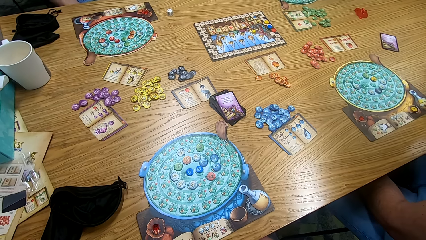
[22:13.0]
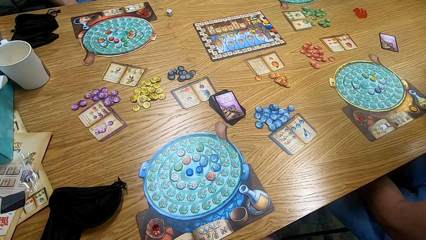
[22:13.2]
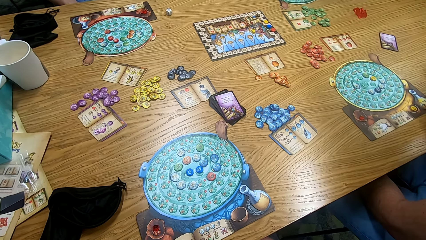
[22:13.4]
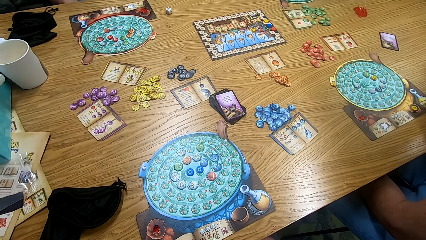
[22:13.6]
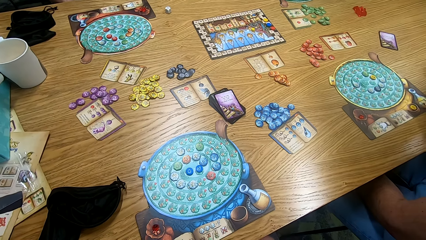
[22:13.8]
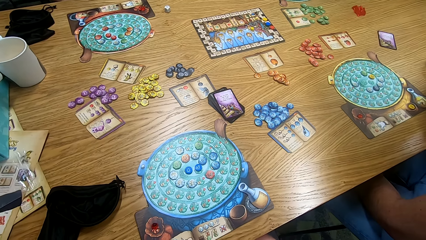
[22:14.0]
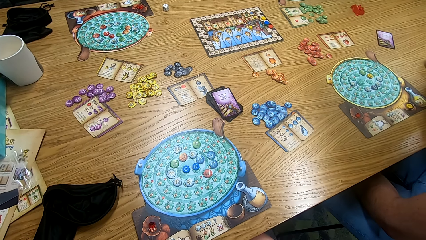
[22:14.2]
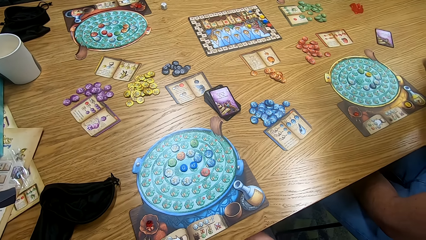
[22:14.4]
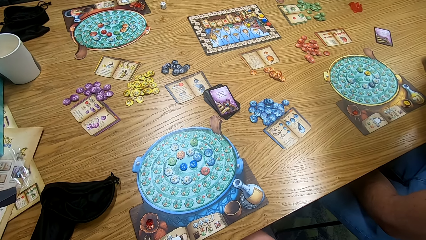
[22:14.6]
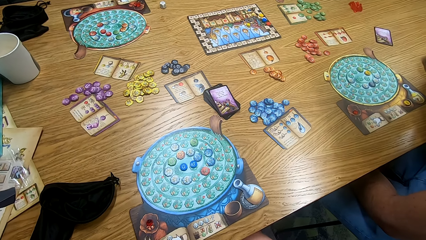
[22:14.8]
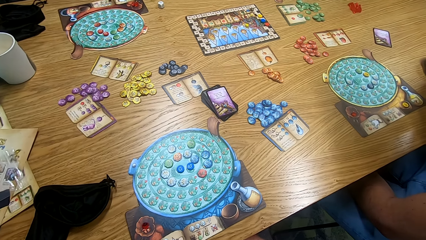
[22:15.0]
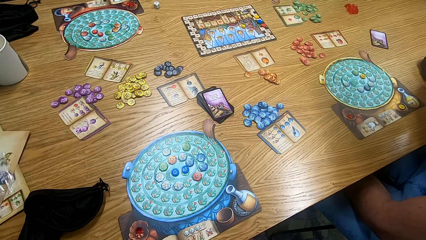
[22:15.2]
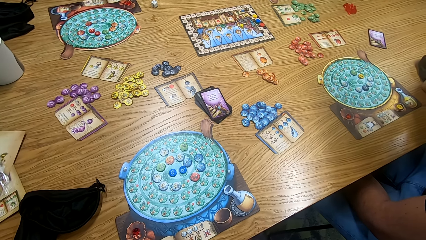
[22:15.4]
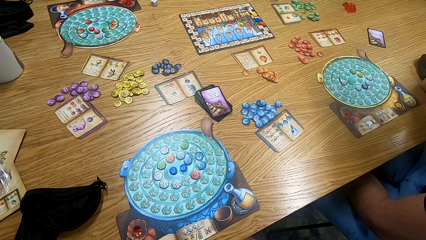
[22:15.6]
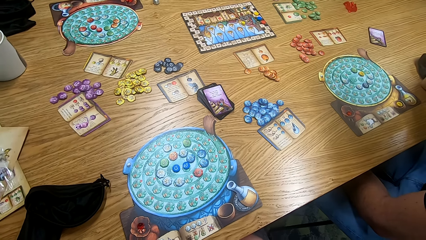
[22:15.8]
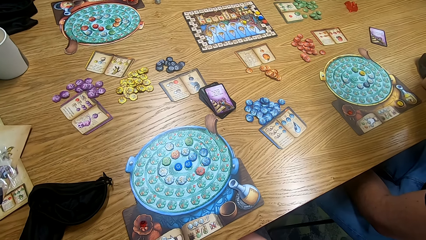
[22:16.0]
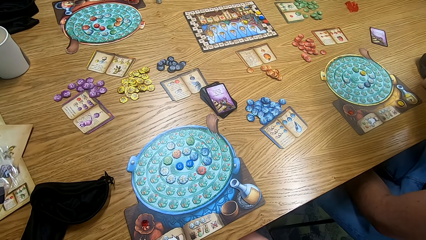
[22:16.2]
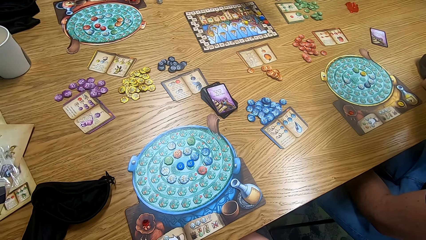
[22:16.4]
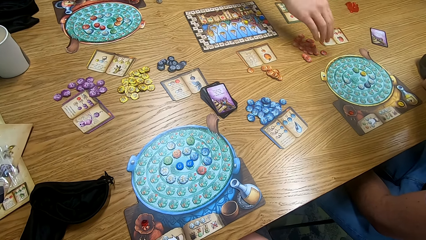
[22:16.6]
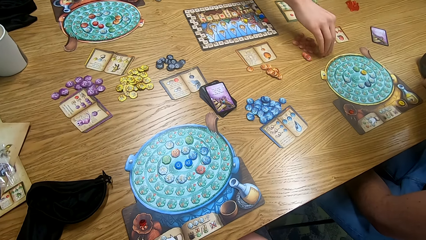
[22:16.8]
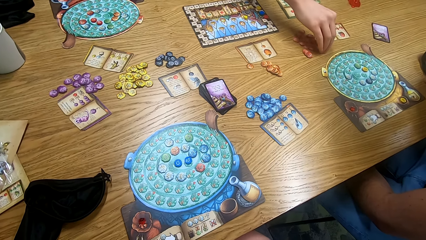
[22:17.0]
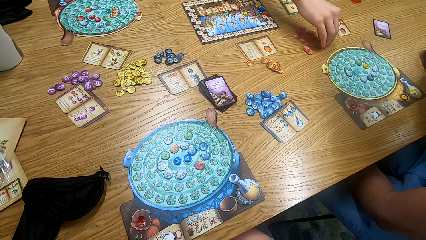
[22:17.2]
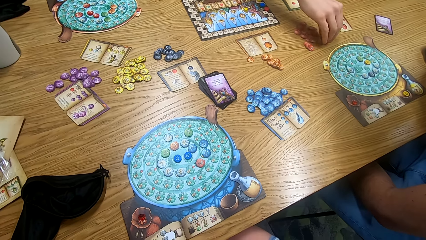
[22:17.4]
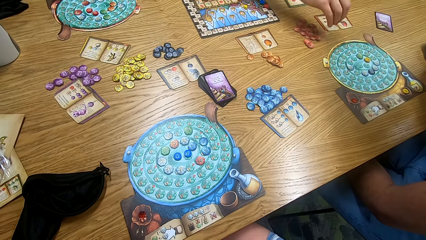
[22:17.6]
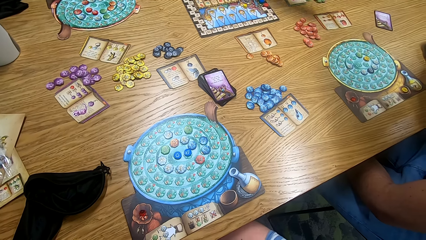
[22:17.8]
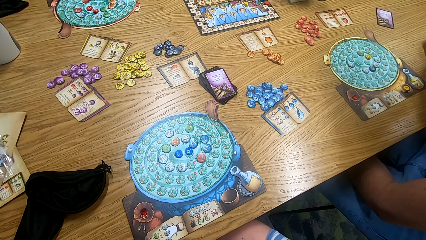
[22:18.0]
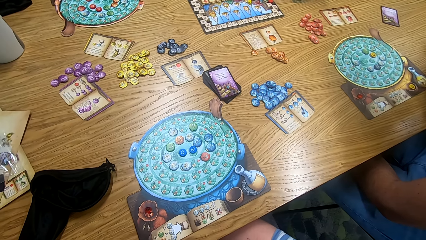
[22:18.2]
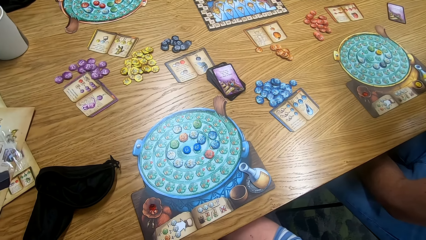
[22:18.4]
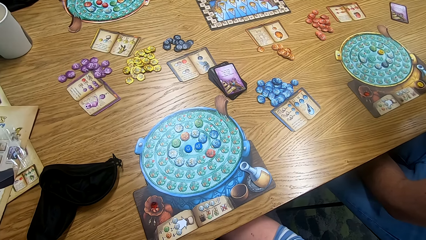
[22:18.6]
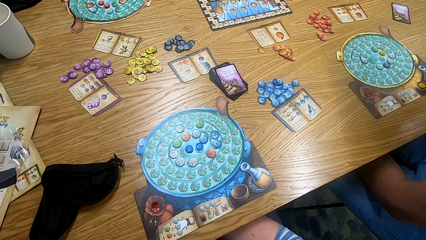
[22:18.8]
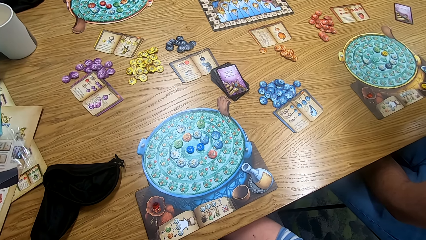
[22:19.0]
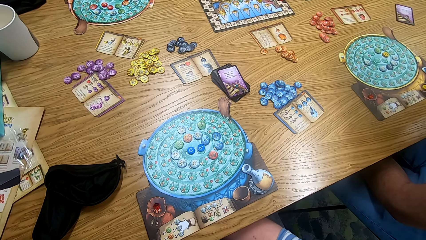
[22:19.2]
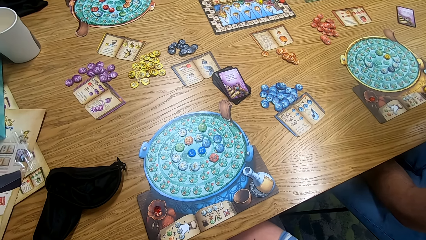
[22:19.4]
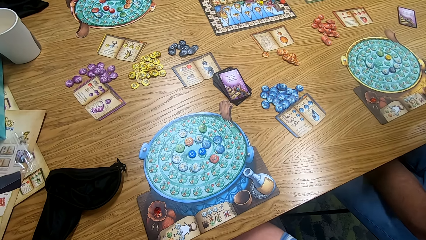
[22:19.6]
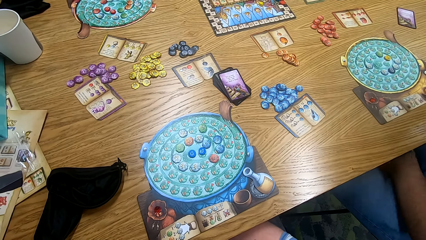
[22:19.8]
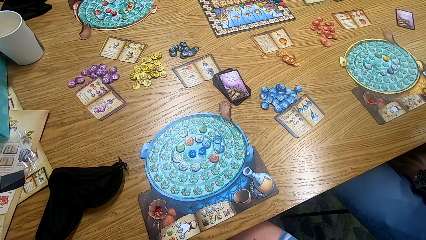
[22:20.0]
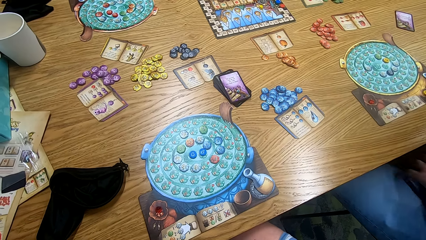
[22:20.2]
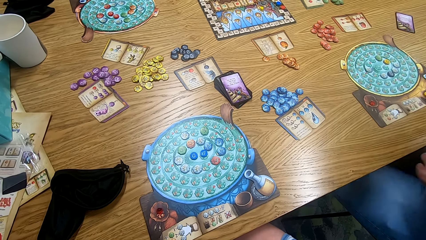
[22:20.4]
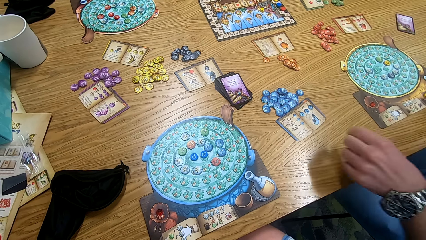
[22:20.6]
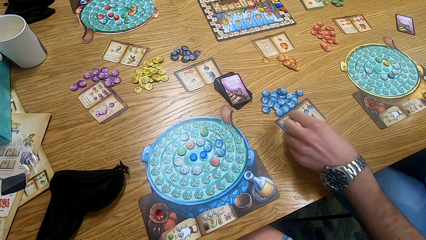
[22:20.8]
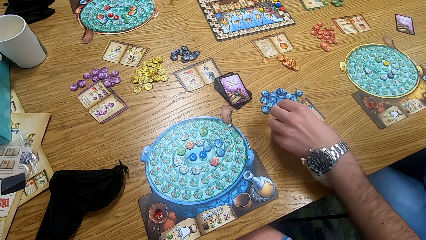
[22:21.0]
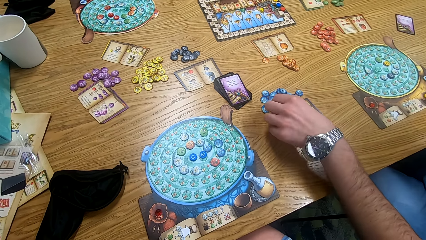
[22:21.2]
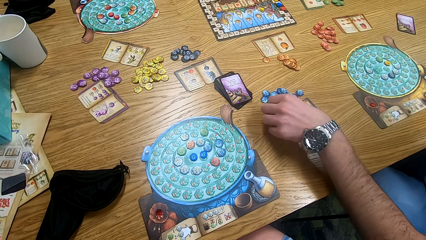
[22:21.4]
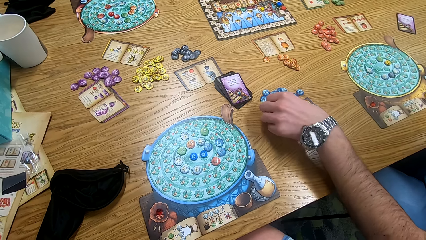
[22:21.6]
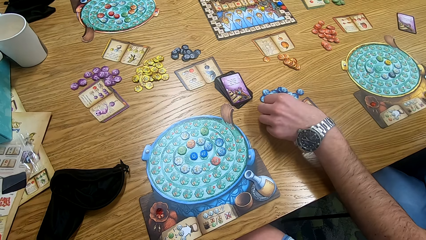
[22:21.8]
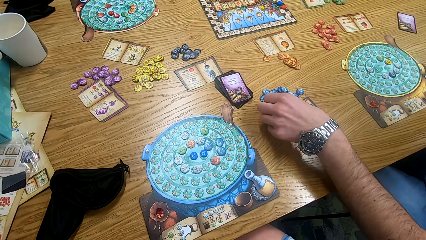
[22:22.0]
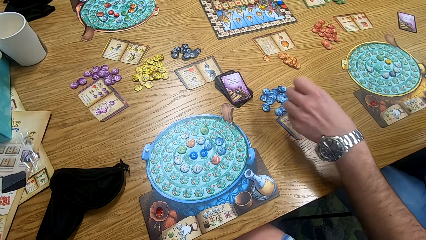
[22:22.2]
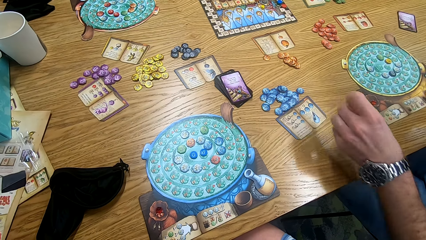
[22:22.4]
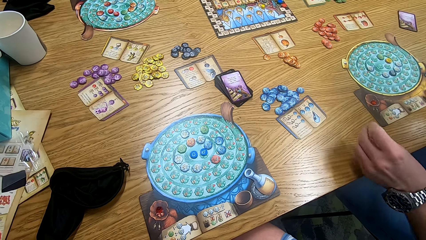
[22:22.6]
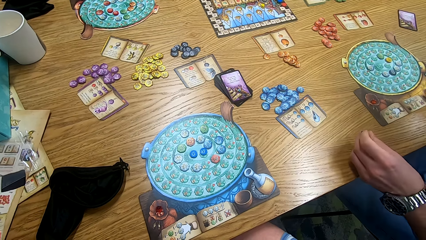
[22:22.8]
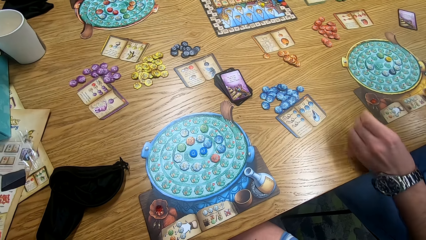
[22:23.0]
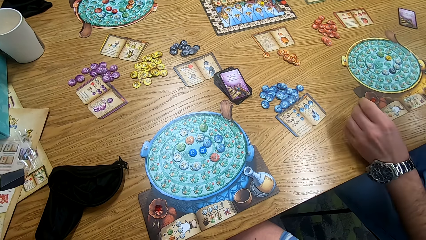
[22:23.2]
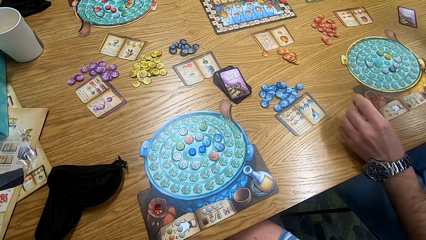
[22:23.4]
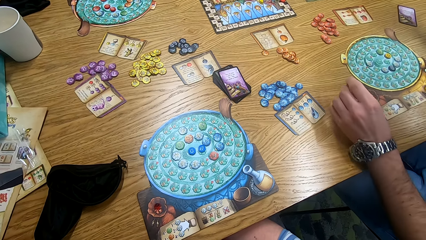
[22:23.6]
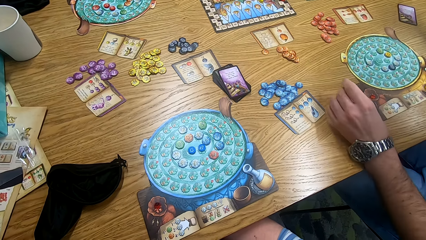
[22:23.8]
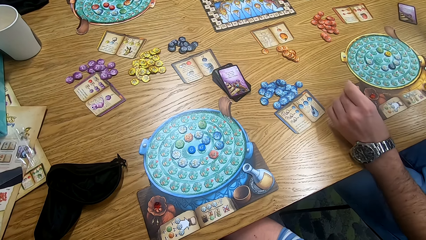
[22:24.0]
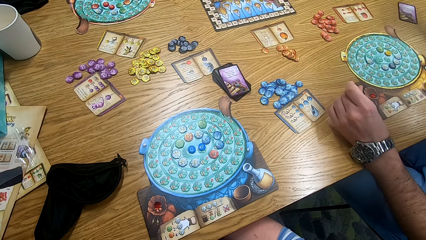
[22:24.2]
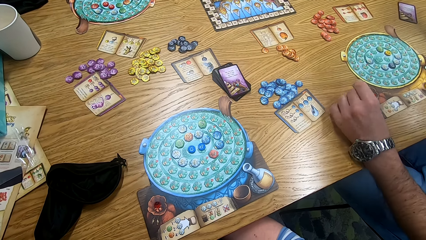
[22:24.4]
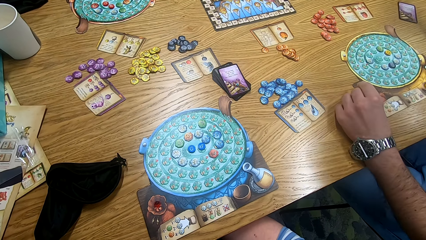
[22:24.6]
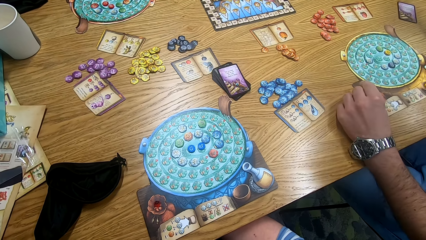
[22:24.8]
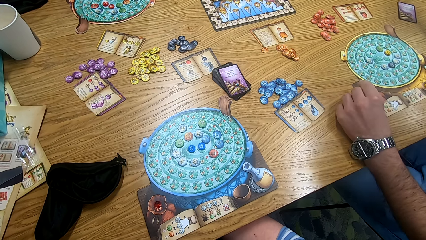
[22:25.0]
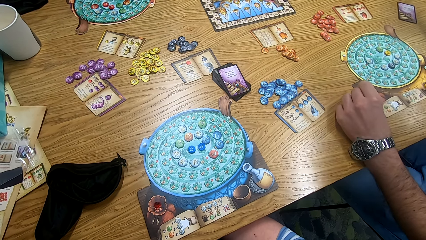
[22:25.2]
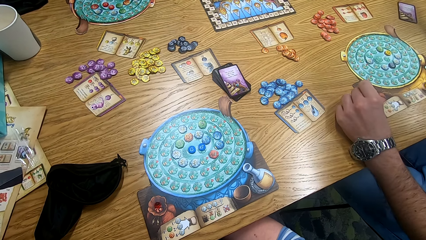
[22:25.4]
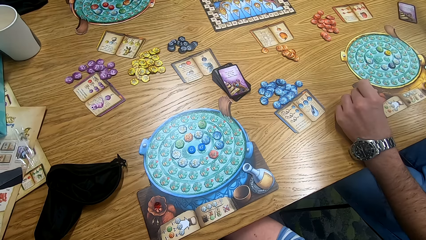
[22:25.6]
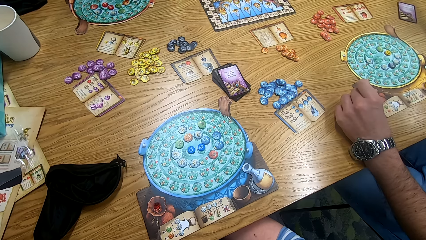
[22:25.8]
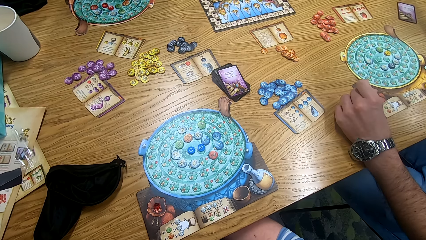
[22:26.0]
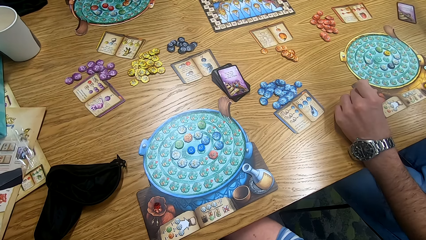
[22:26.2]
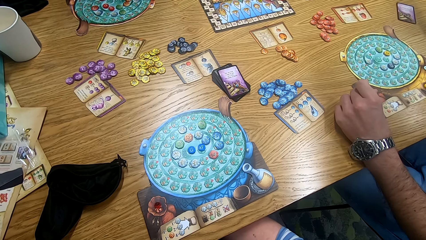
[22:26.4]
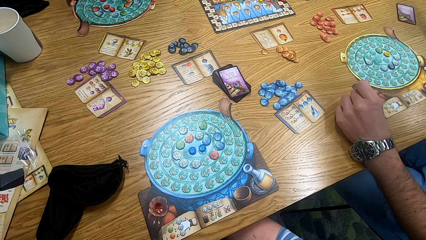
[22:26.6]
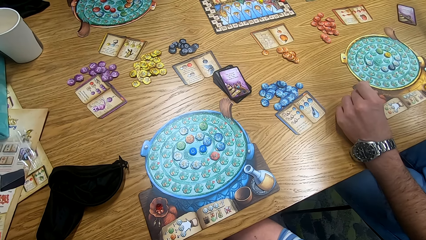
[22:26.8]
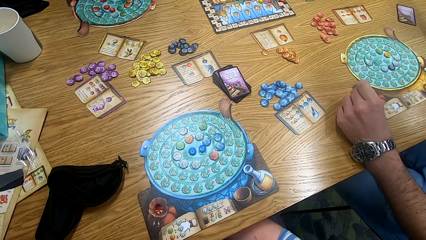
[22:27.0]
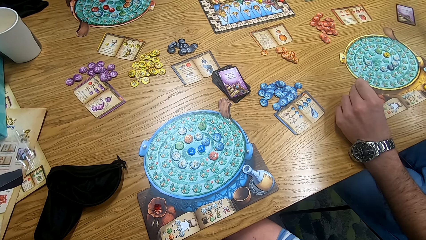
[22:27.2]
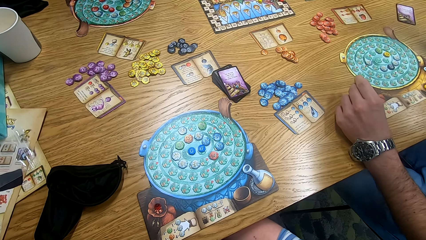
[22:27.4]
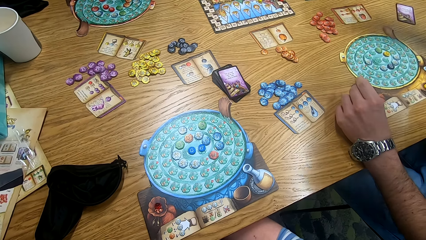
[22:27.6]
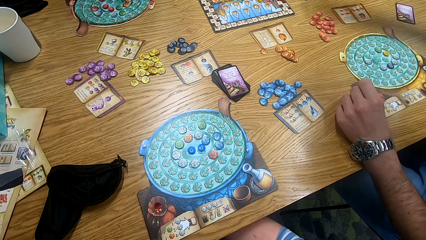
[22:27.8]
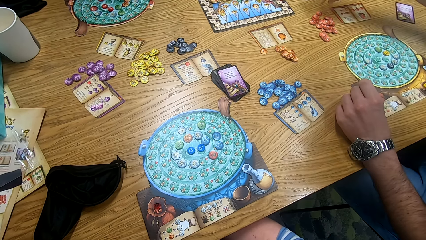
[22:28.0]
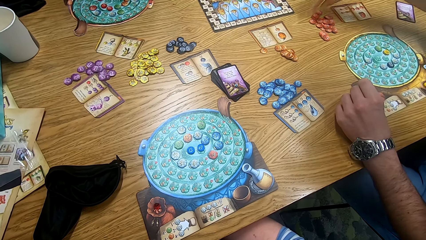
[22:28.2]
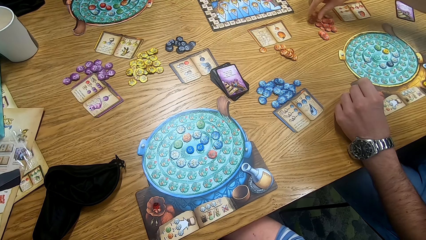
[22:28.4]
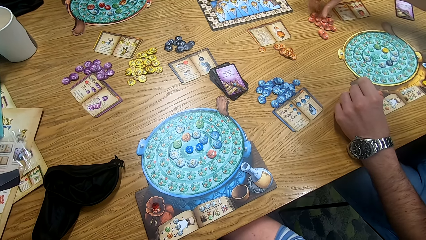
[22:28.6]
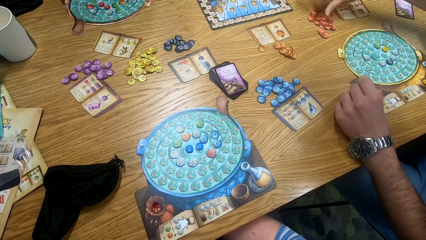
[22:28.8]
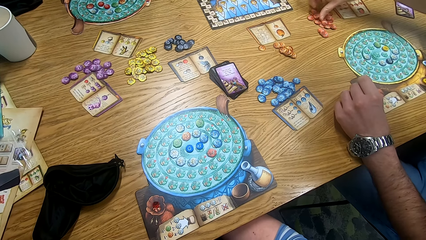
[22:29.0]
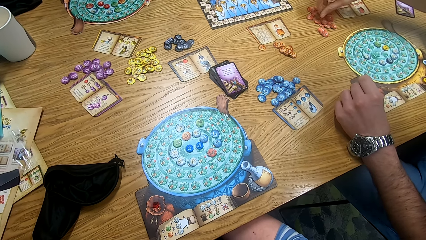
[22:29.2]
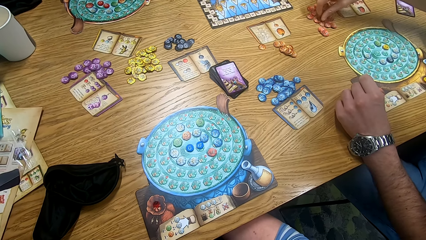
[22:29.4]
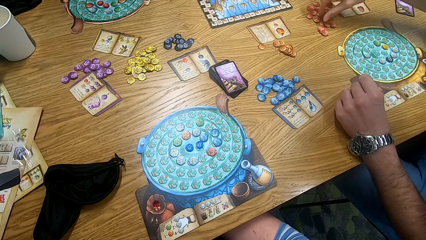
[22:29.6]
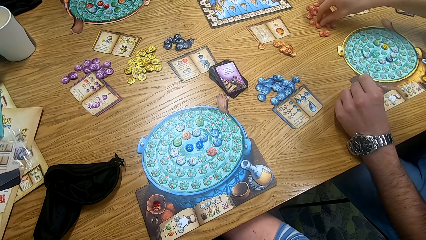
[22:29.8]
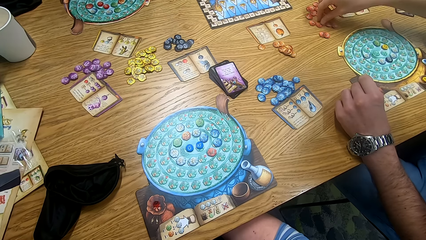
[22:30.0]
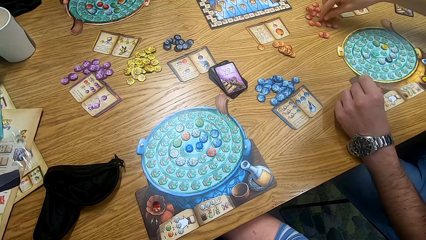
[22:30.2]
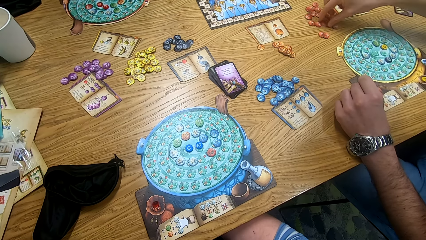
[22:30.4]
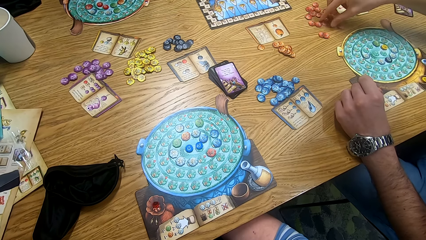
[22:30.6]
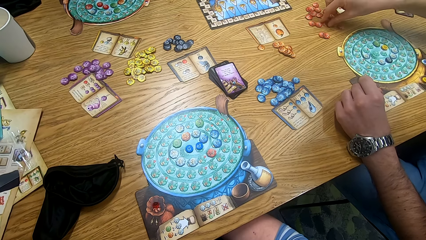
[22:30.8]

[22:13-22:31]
A man plays the game. A person picks tiles from the table. The camera wearer looks around. Another man plays the game. The person picks tiles from the table again. The other man holds something. The other man plays the game.
